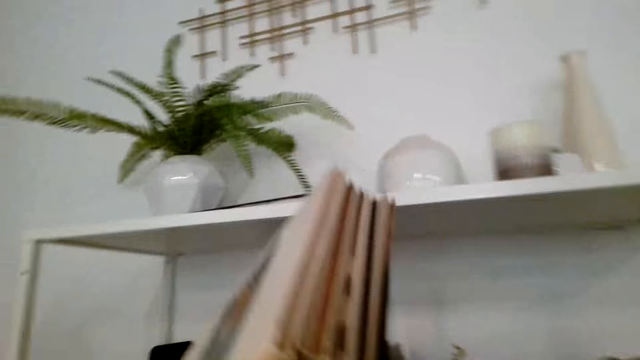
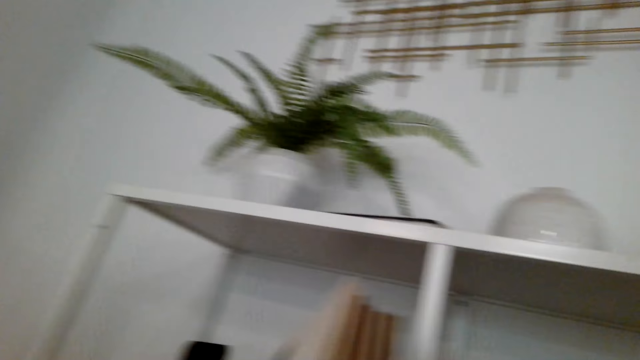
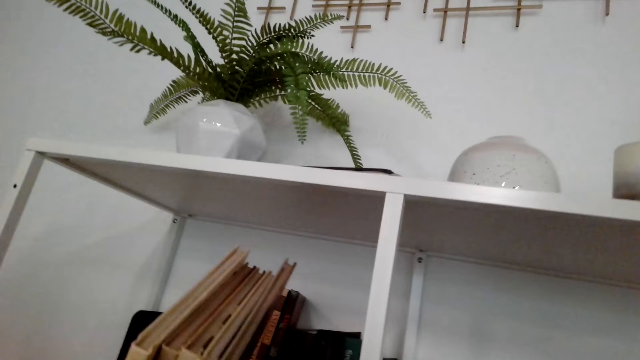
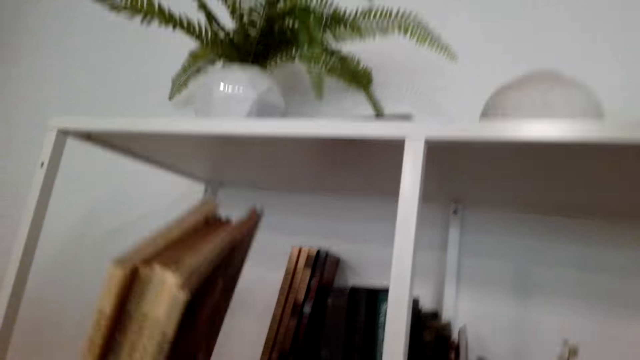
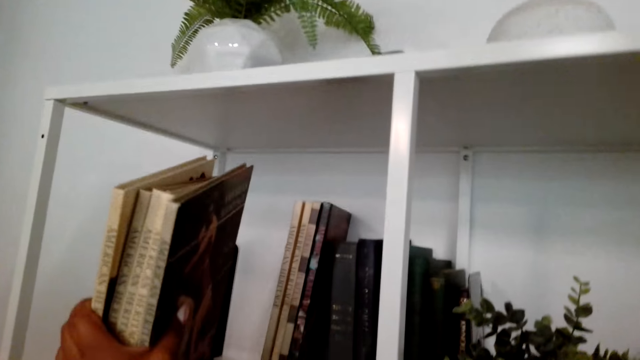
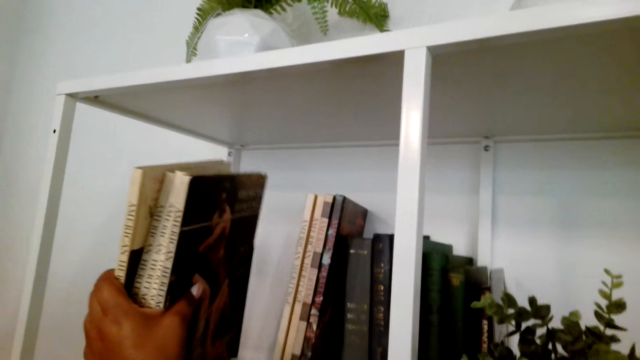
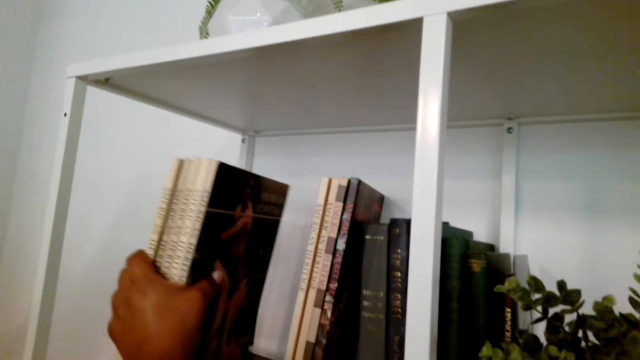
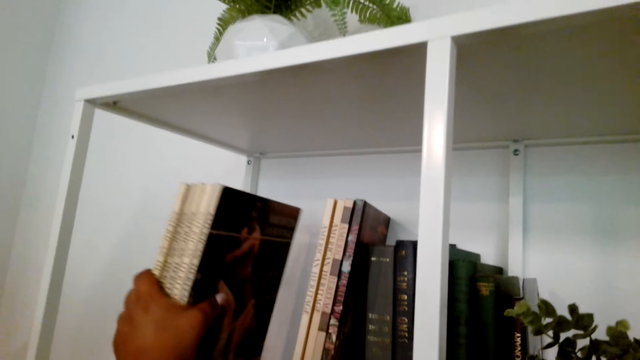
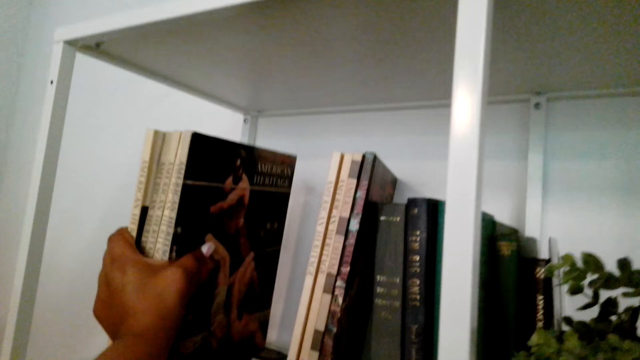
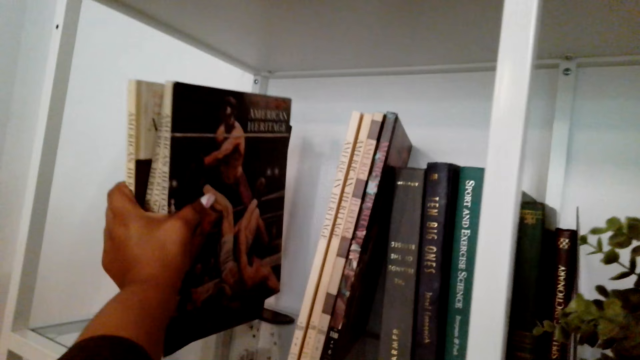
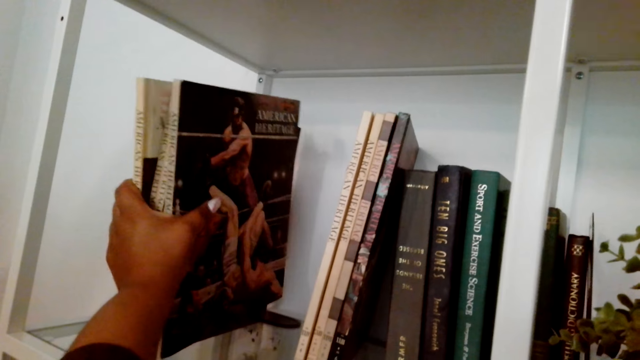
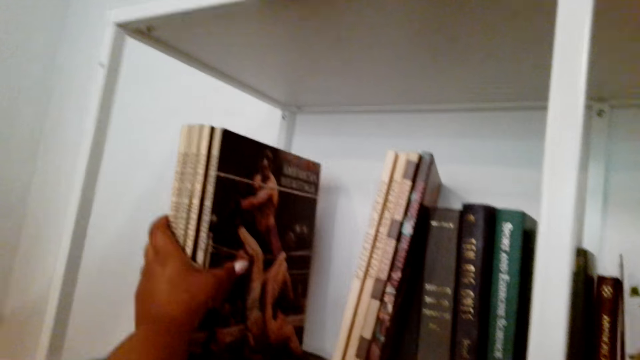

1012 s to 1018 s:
The camera wearer holds books. They arrange the books in the shelf. They put the books in the bookcase.

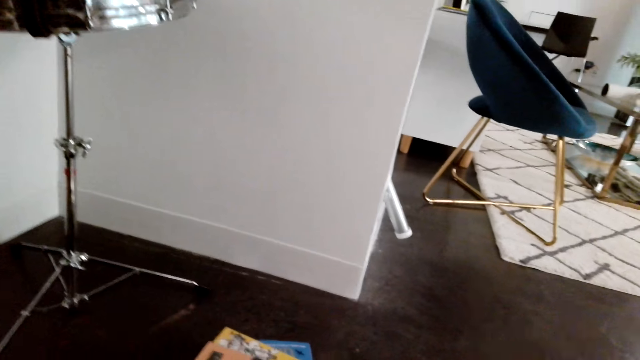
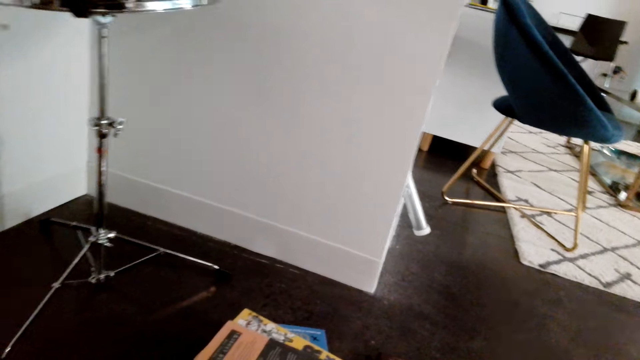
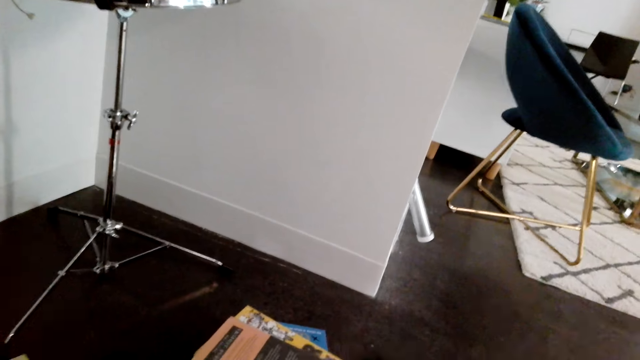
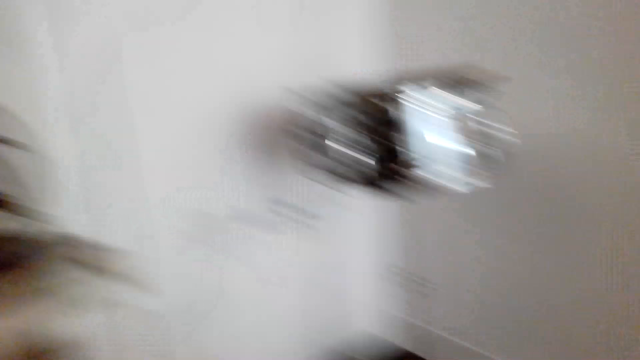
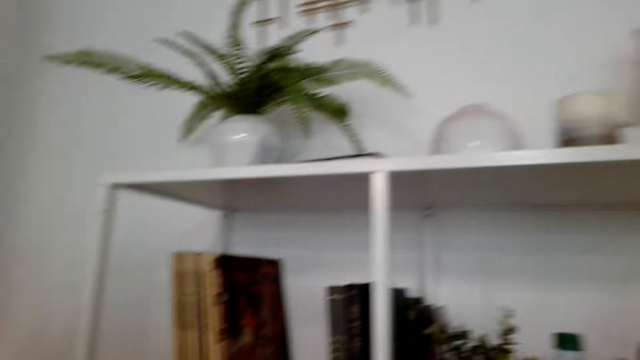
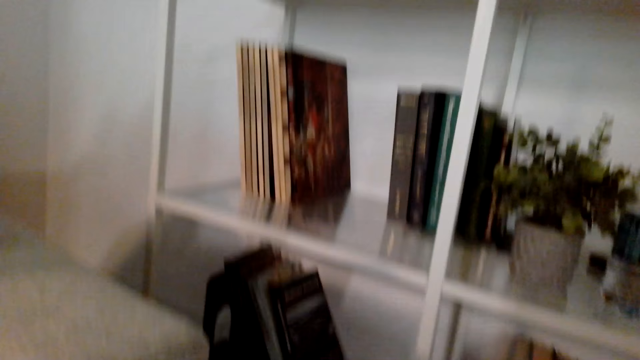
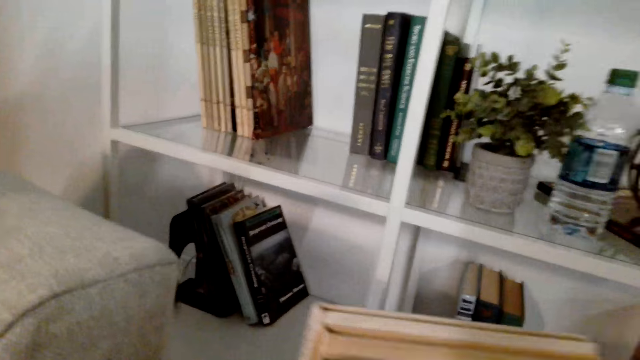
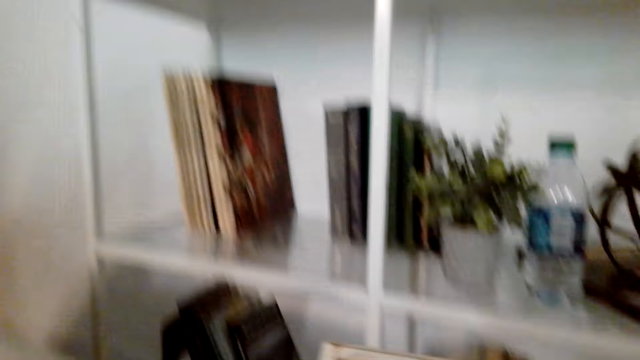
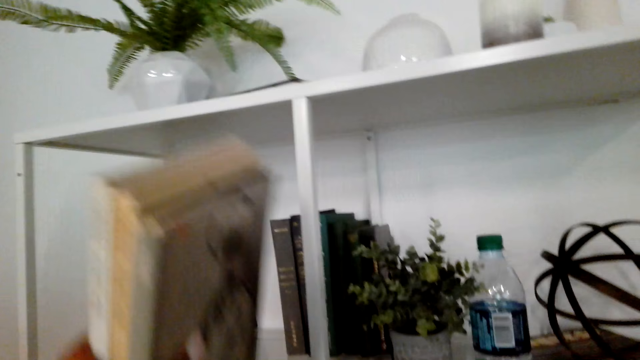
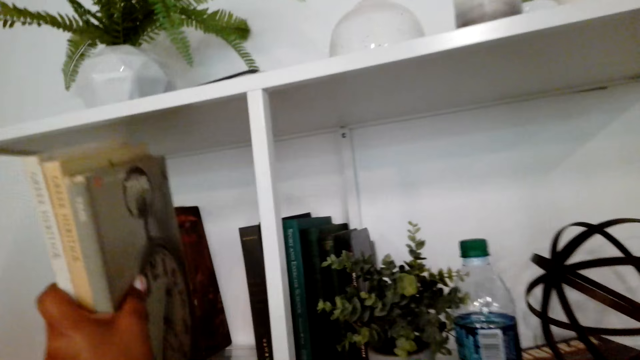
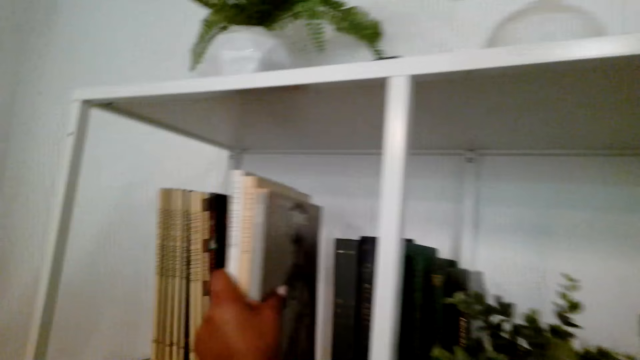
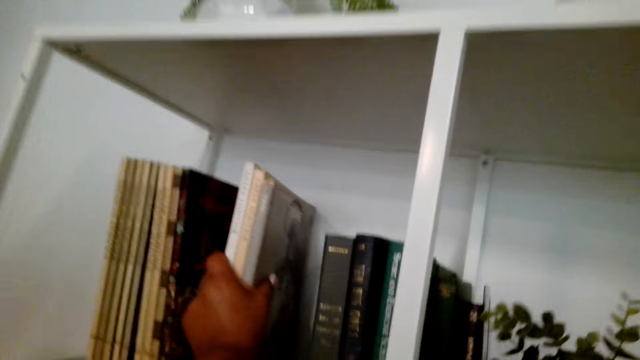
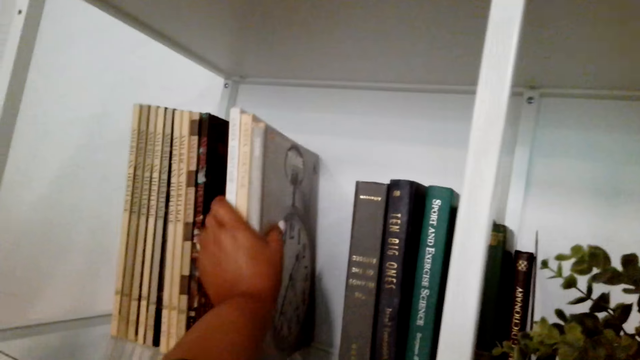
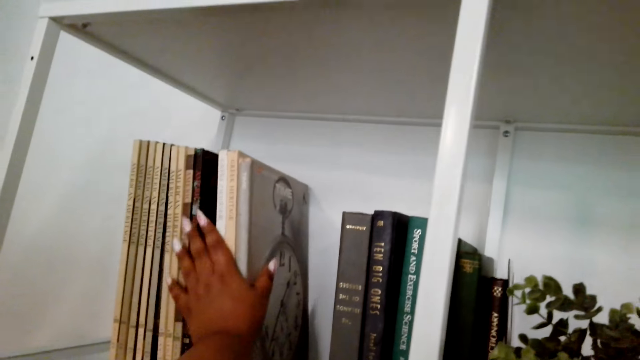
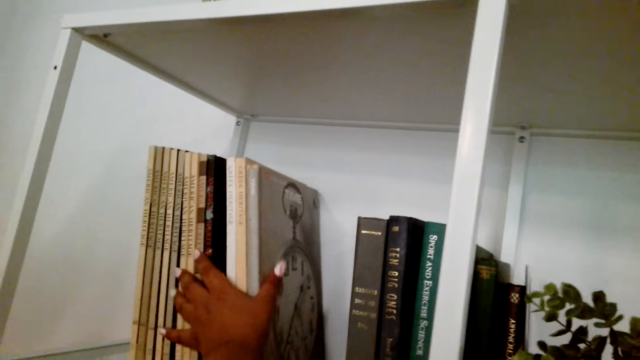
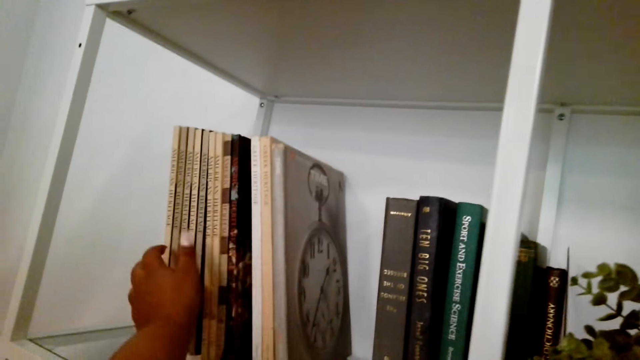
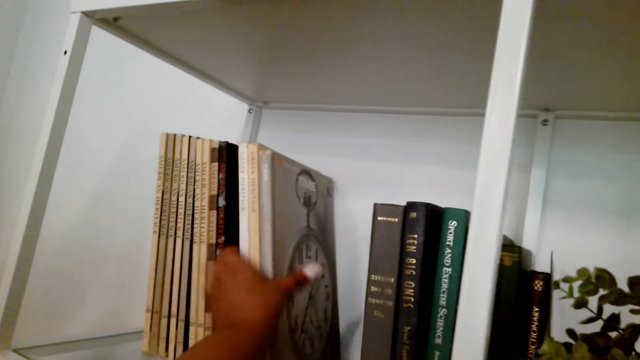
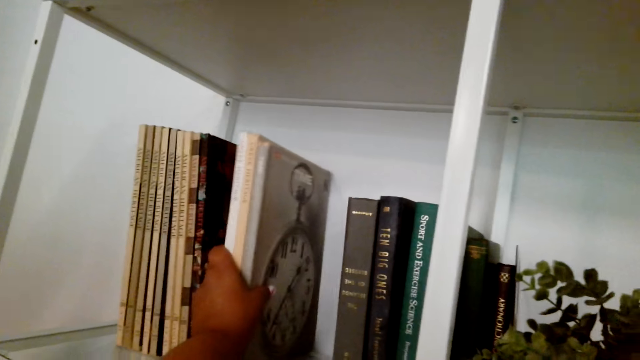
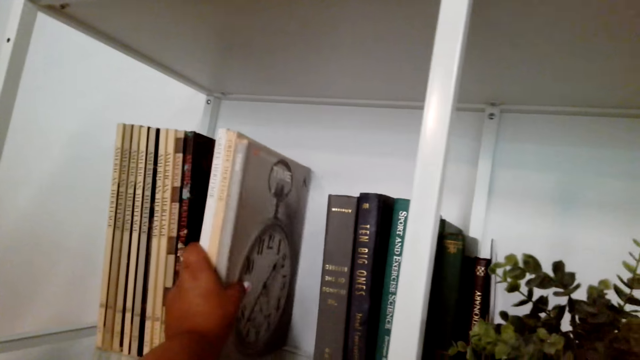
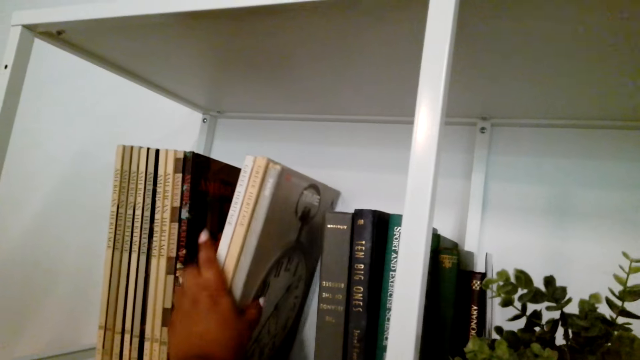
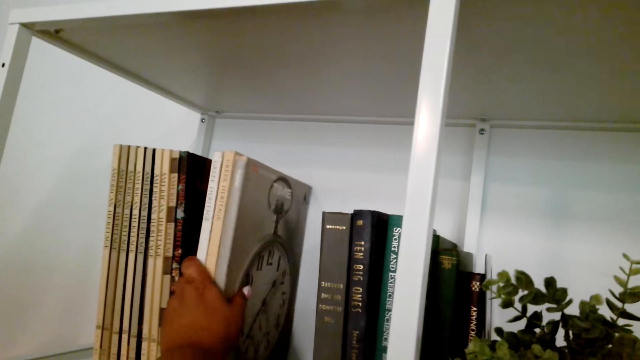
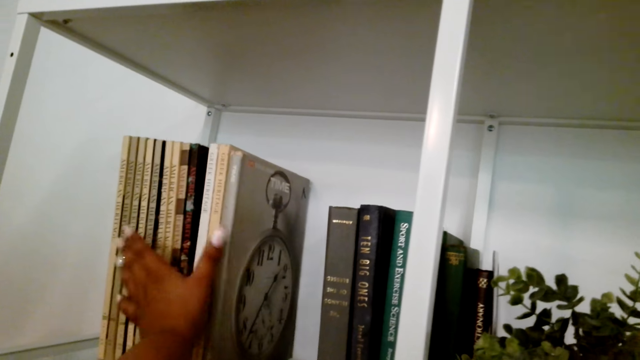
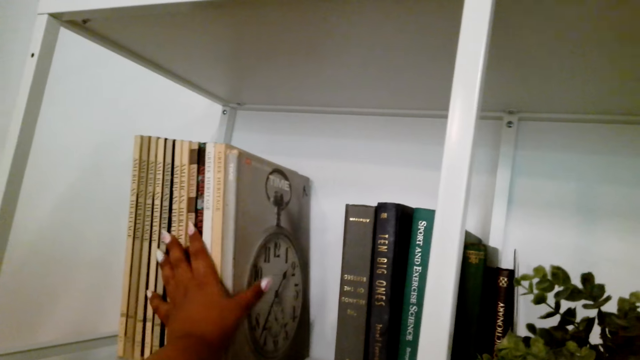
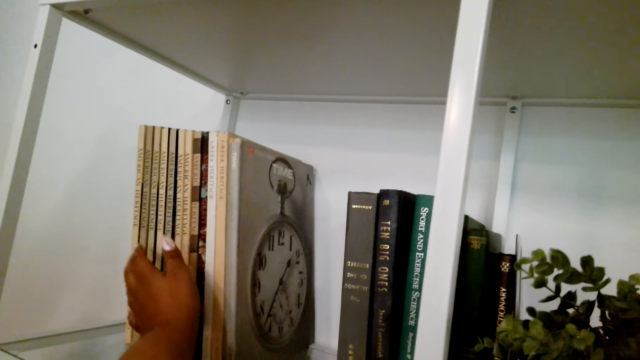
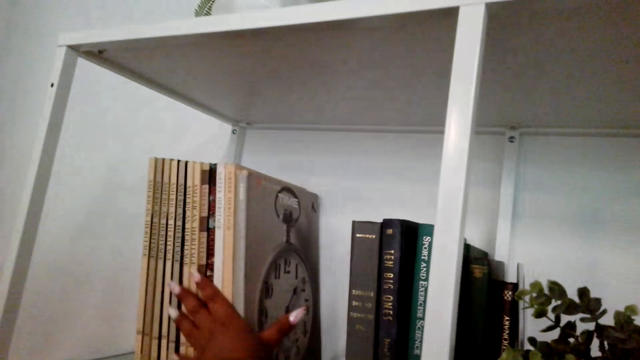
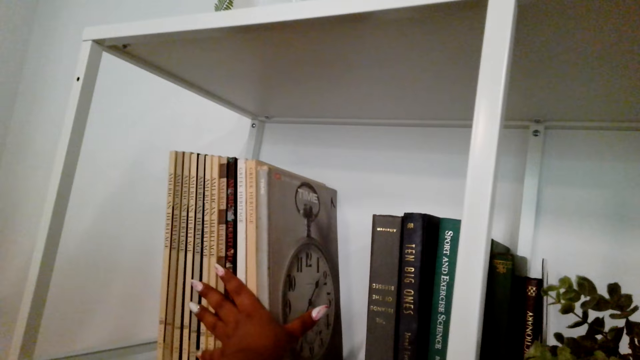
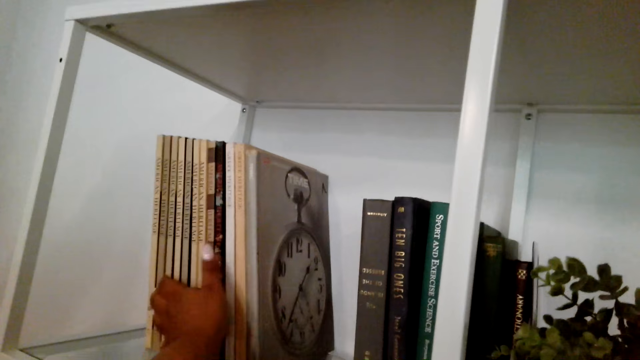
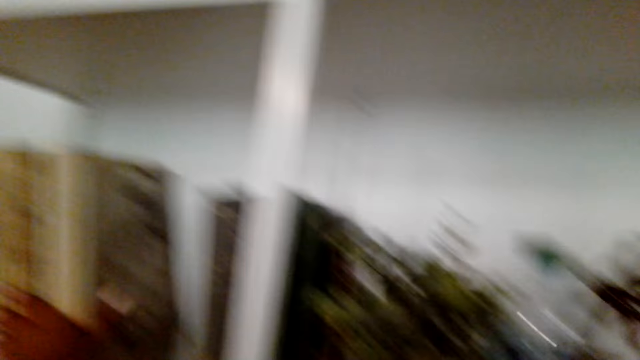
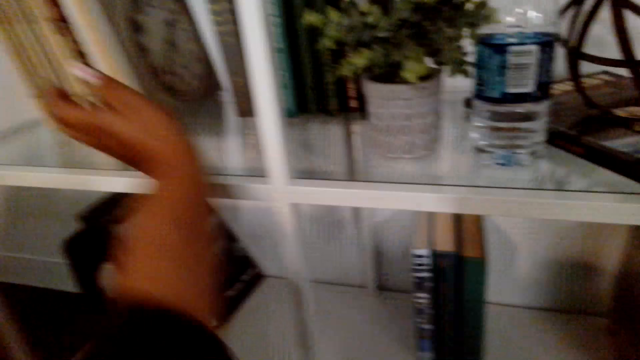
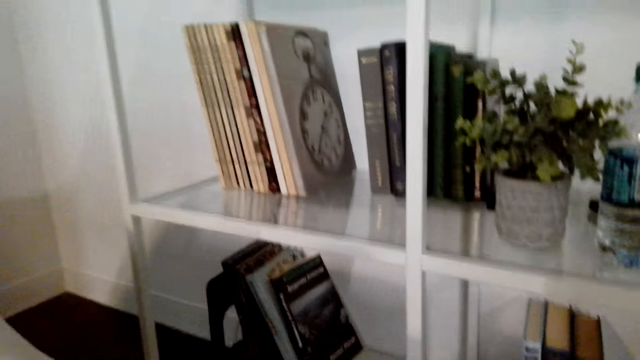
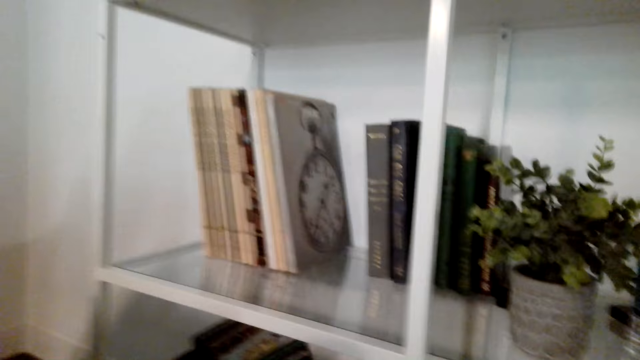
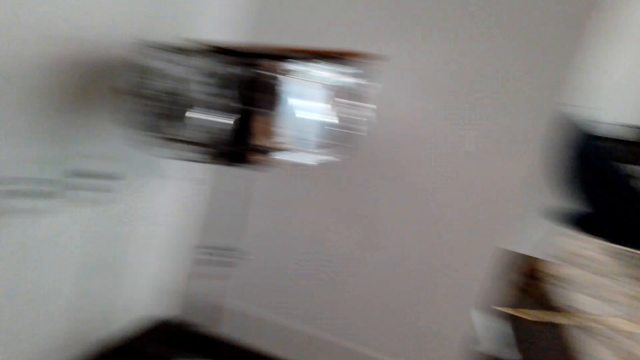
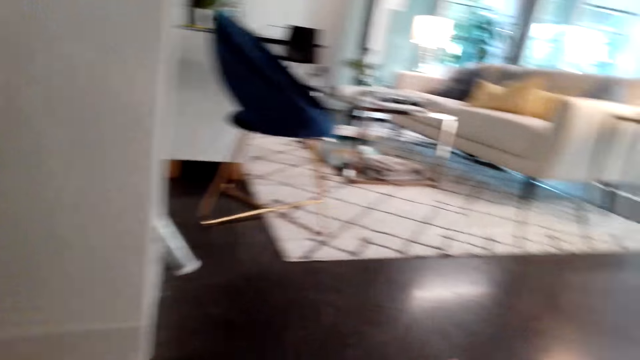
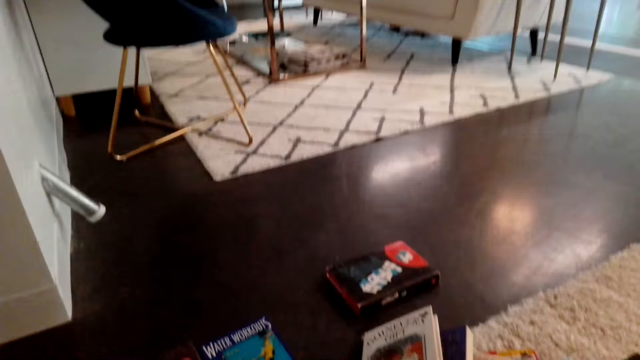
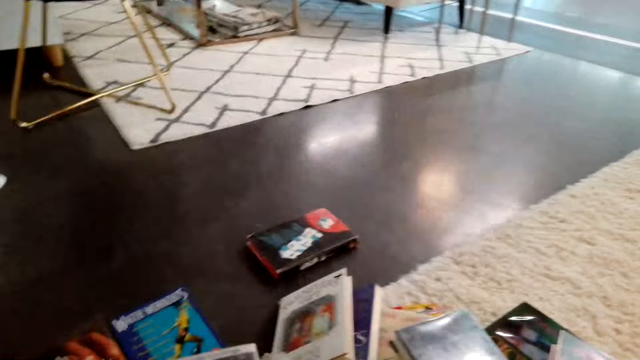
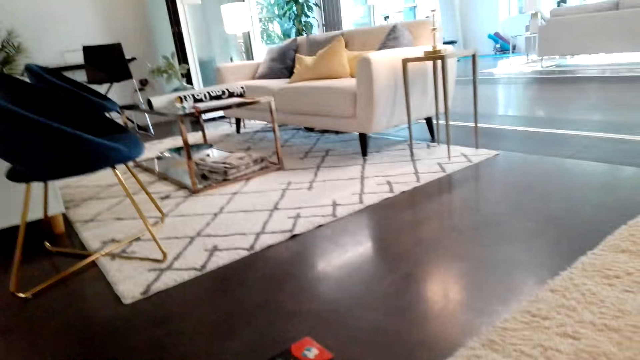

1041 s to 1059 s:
The camera wearer stares around the room. They arrange books in the shelf. They put the books in the bookcase. They look around the house.
